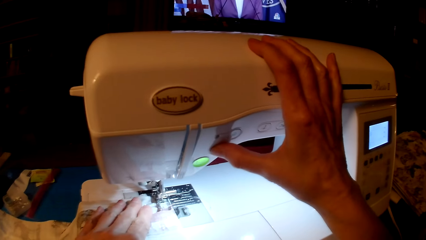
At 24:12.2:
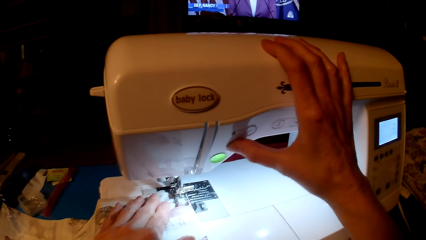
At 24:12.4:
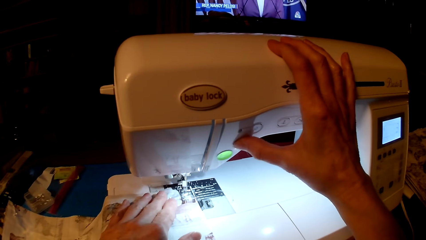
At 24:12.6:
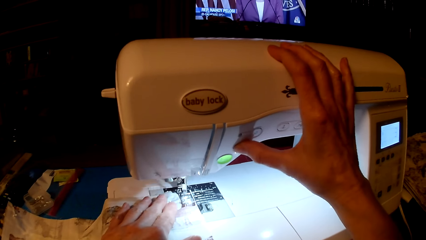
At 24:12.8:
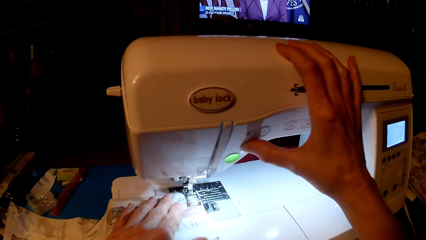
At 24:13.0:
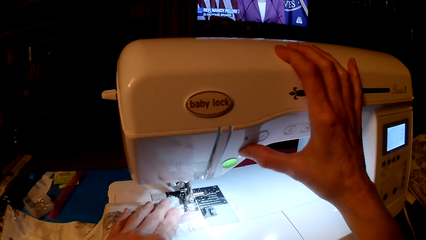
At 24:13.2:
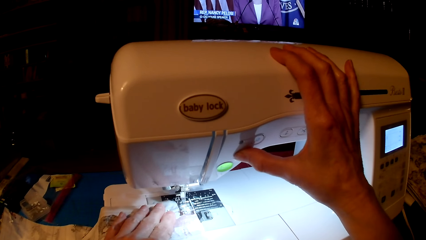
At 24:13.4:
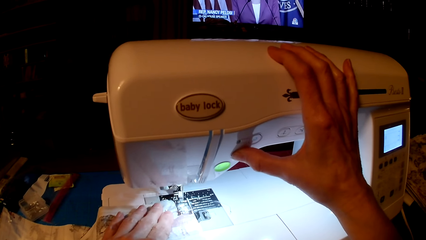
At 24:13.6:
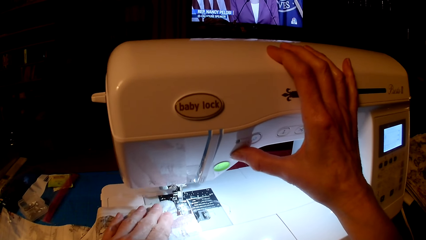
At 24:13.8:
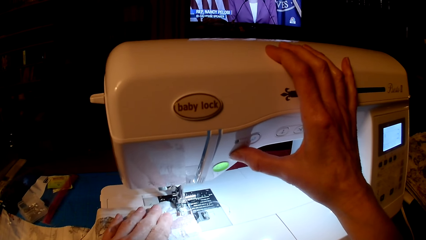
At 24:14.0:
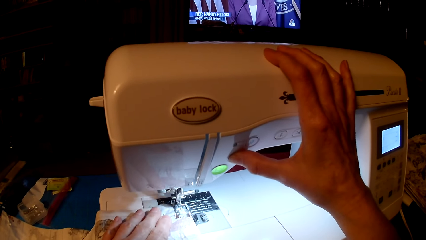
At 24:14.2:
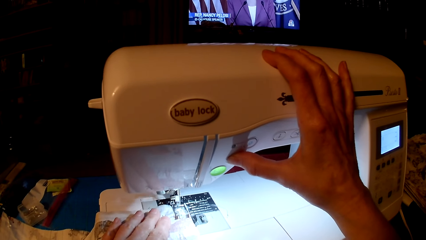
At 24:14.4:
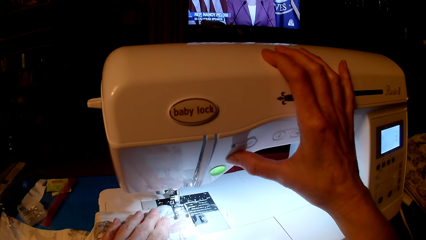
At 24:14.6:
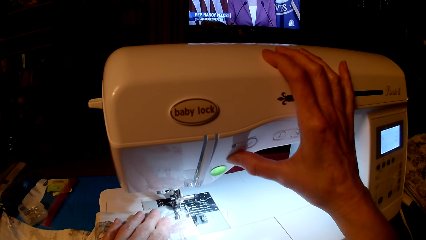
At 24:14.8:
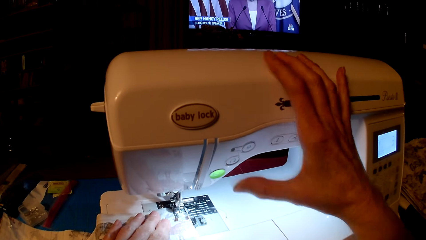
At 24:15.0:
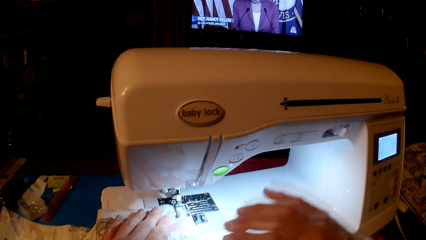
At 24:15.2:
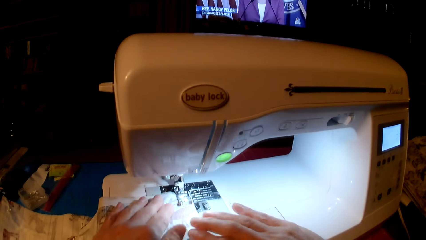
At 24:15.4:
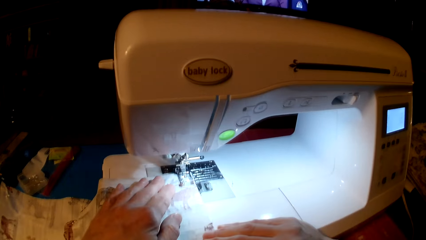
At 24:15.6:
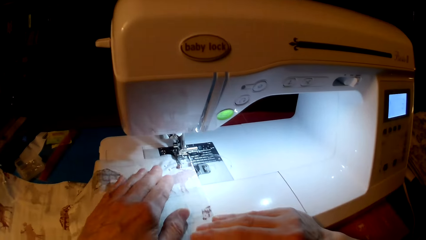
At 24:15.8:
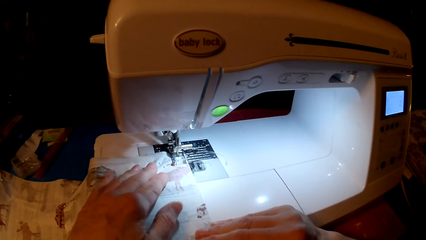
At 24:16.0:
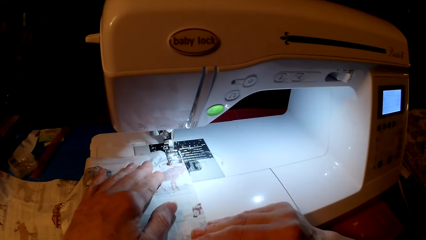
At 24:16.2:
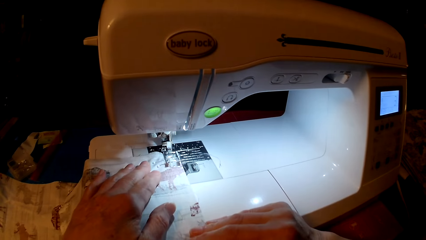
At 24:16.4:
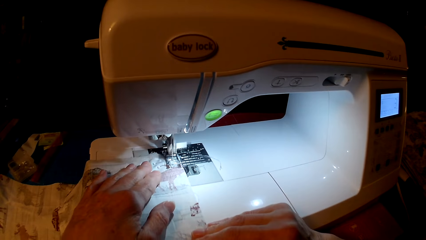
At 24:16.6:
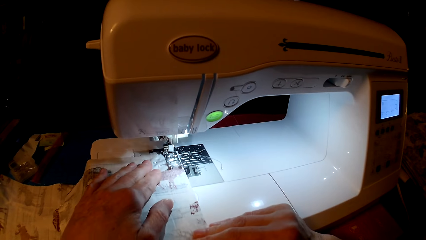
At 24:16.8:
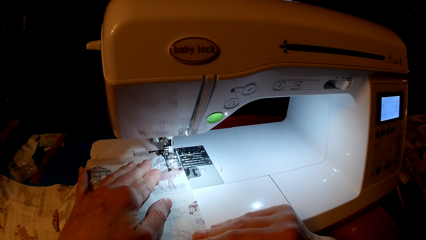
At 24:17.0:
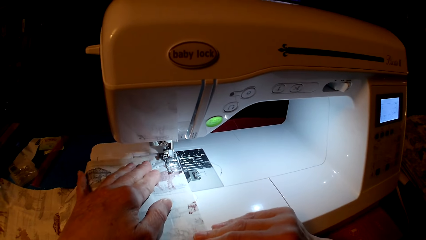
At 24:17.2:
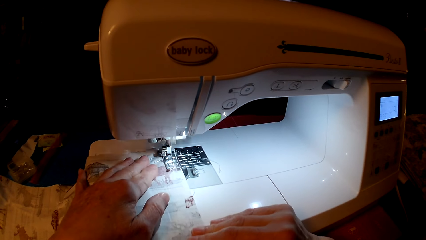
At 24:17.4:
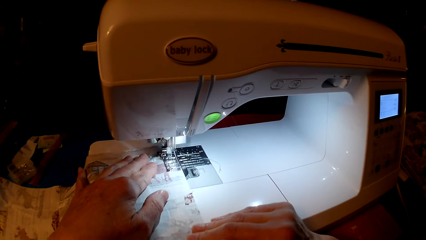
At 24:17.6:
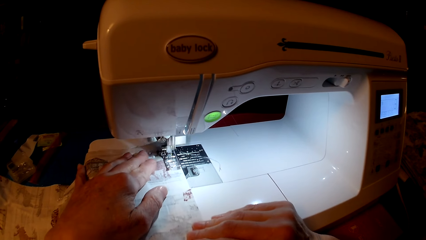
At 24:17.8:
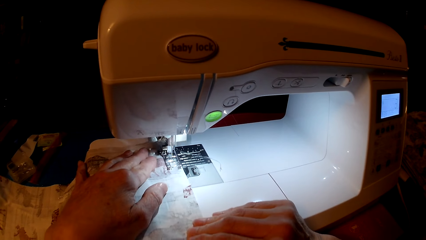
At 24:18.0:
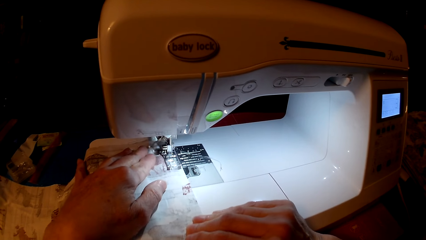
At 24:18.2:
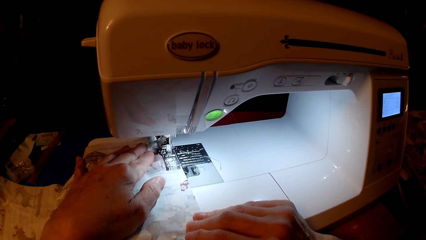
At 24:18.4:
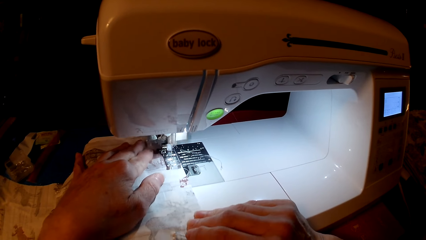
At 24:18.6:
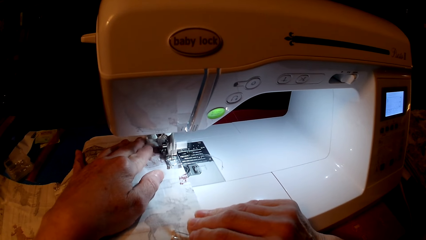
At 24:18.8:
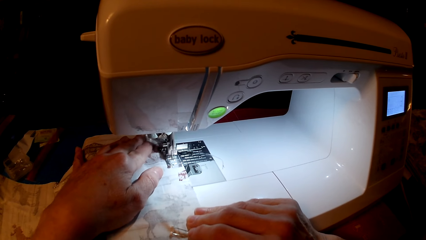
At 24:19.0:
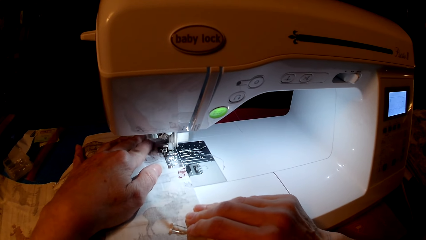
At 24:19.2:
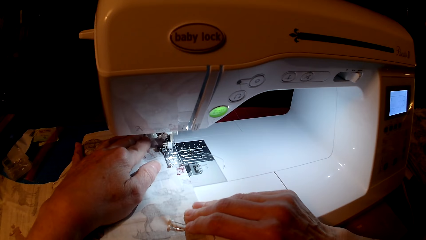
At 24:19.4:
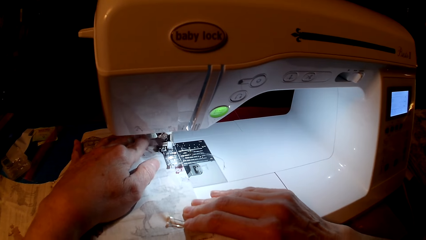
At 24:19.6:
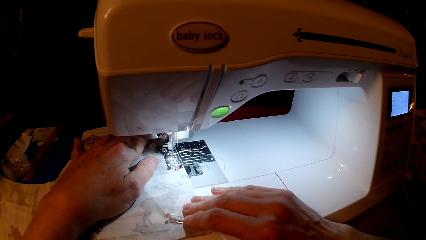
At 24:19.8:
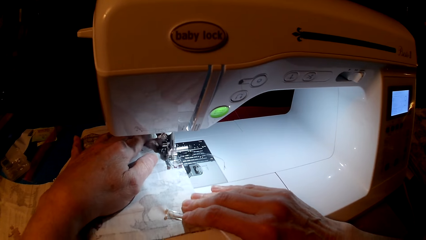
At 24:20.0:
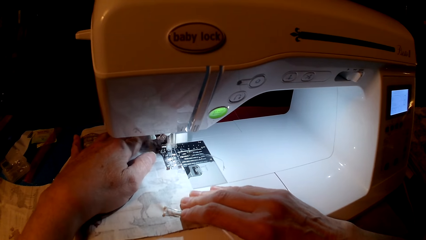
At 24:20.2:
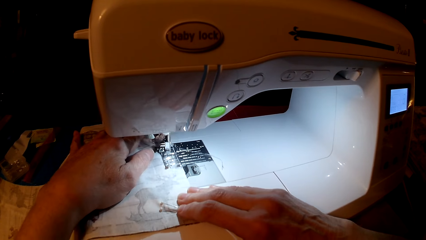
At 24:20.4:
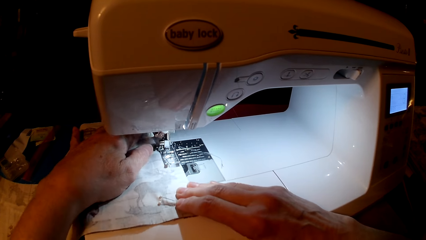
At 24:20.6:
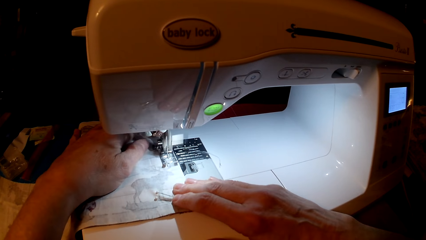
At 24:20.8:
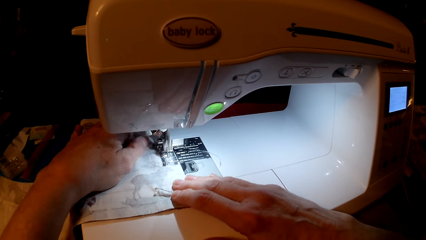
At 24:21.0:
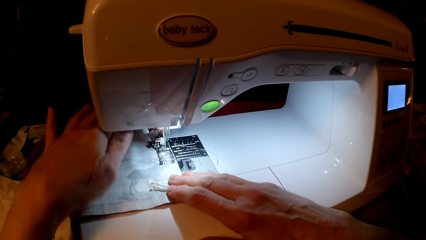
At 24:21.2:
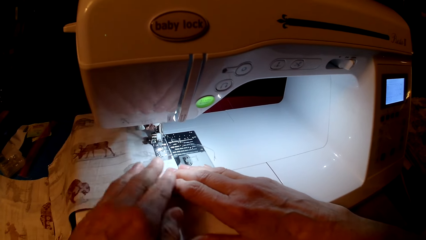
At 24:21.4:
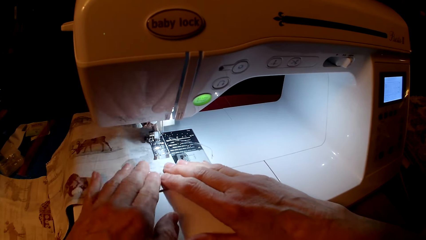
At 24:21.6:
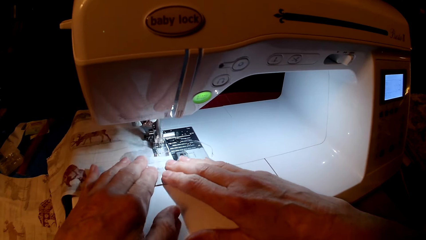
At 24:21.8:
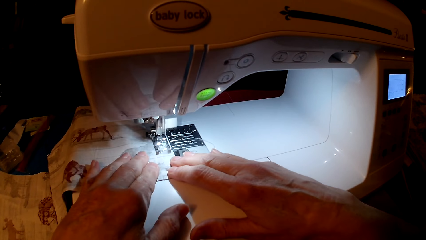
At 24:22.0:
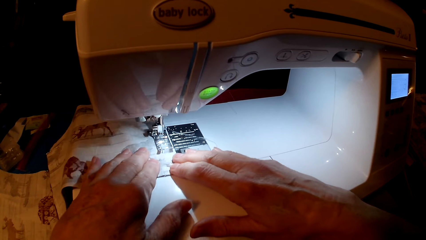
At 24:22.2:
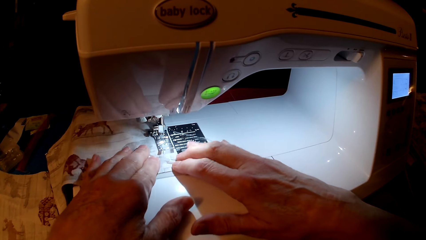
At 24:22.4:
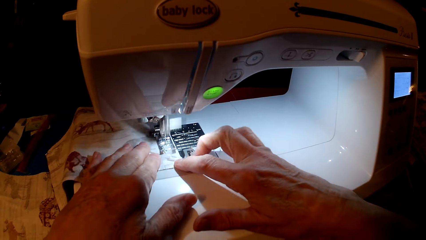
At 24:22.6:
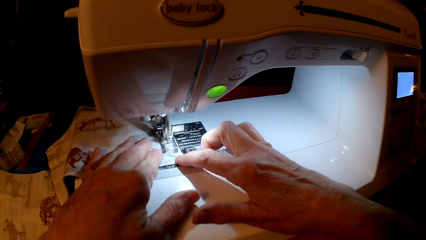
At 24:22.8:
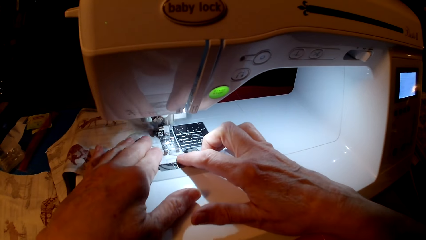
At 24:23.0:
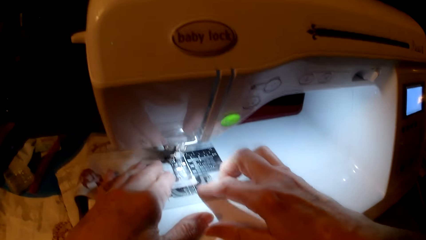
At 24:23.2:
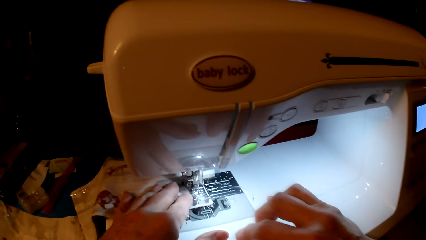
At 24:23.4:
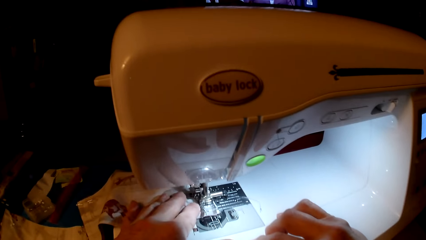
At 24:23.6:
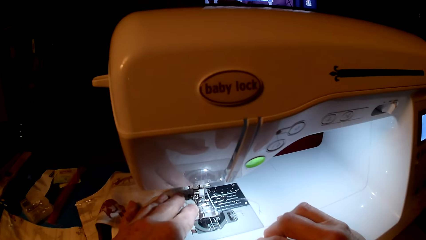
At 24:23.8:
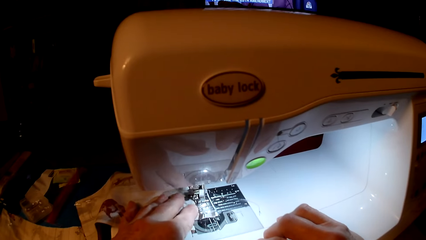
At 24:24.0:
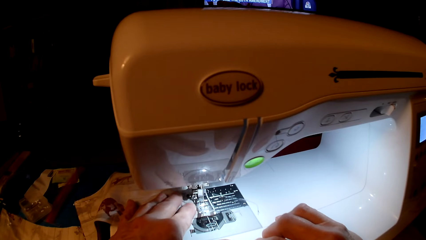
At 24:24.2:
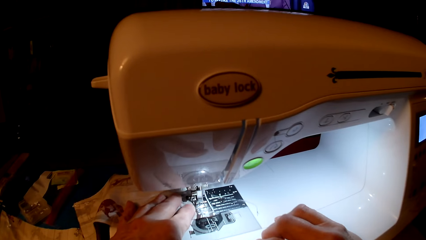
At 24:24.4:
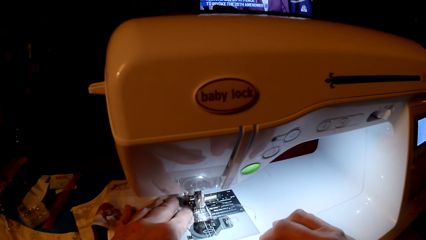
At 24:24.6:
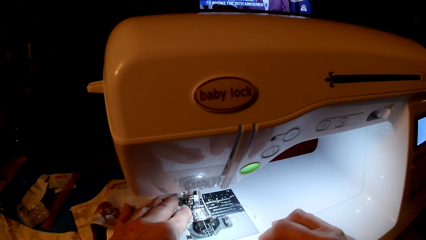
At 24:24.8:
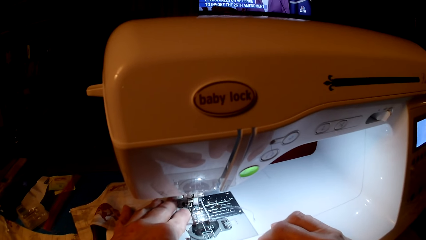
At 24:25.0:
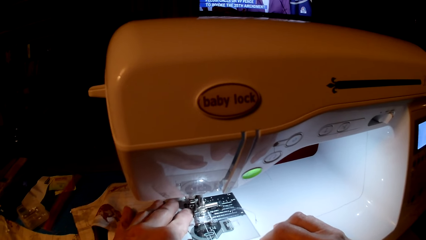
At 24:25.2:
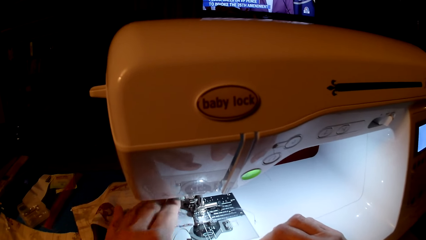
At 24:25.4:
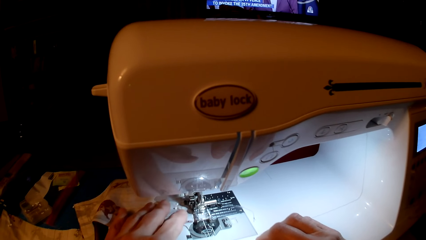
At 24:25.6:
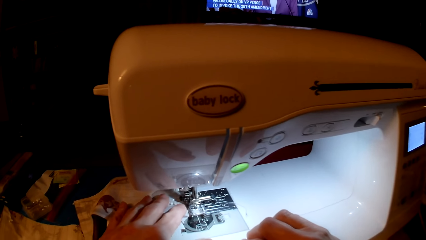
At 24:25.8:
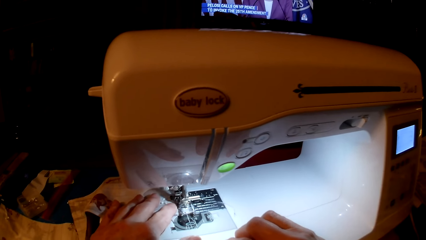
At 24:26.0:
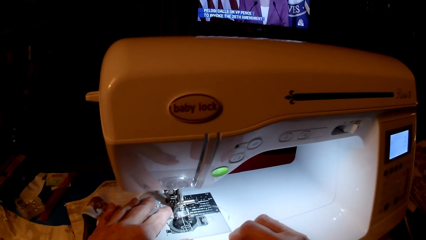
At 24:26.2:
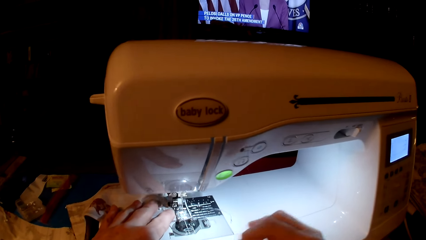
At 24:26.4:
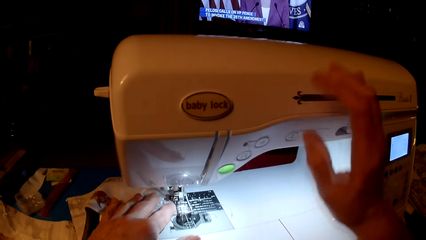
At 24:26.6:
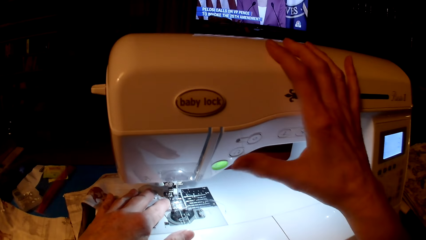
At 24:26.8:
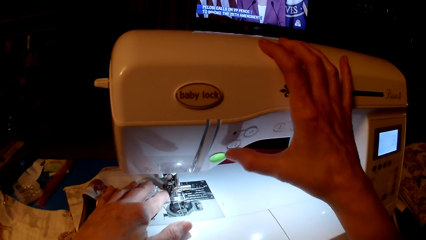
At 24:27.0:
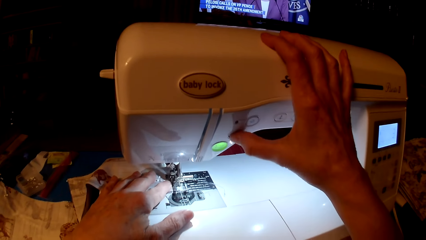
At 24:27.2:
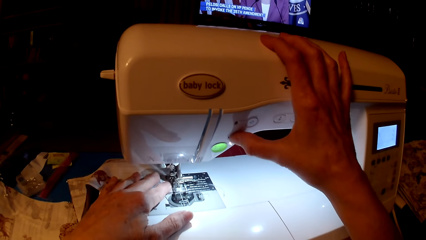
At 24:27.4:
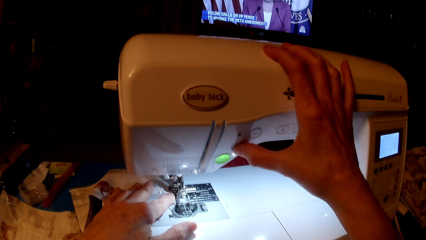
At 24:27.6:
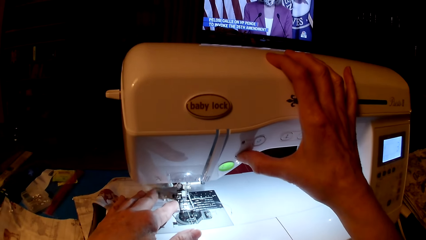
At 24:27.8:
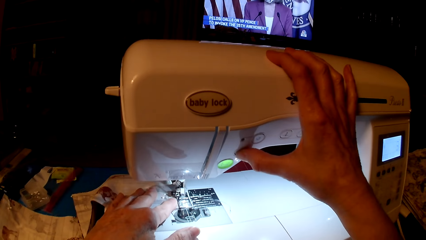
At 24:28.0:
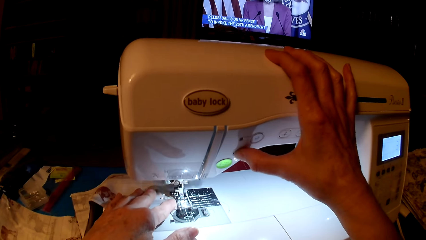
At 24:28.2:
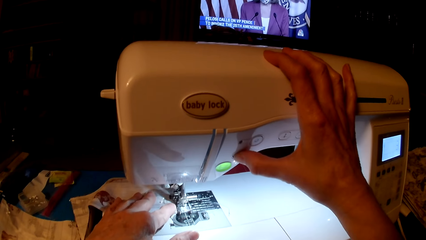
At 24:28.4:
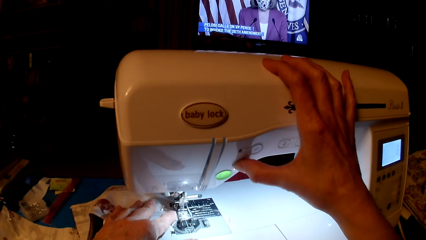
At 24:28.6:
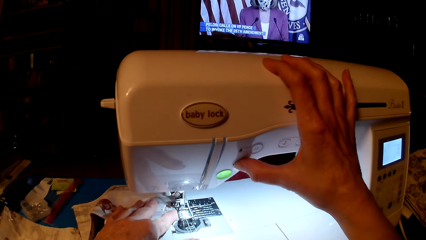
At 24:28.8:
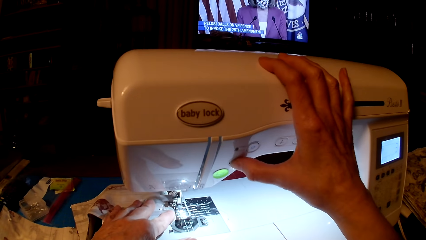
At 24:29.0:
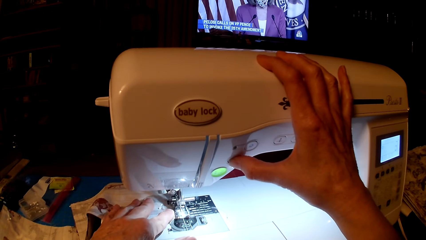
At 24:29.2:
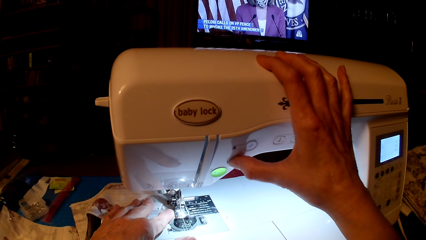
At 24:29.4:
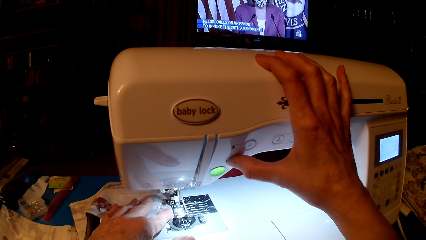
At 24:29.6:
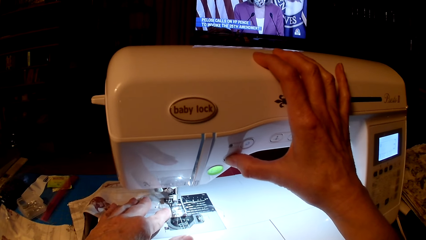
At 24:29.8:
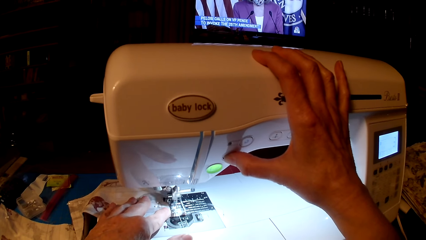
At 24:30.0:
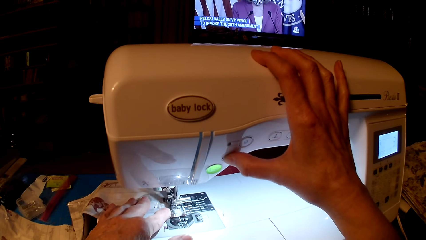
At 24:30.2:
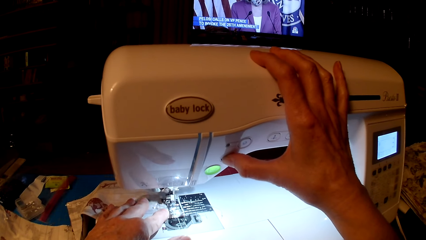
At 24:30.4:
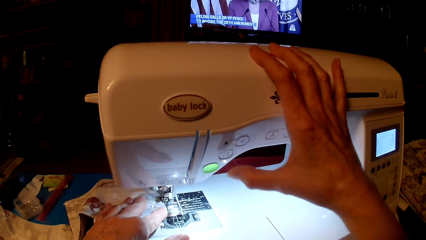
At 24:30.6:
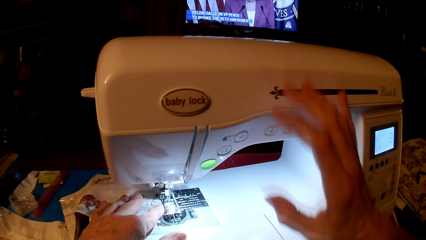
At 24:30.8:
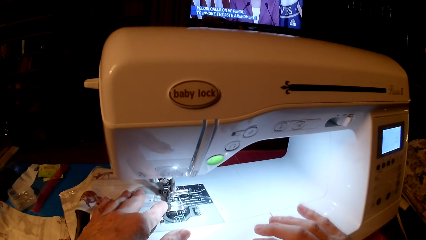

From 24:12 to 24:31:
The camera wearer presses the speed button. They sew the cloth. They press the speed button.
